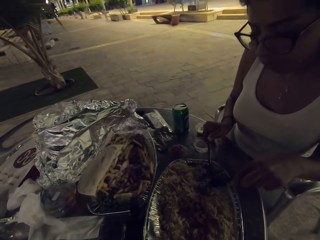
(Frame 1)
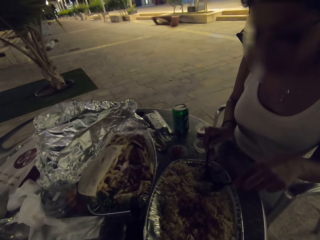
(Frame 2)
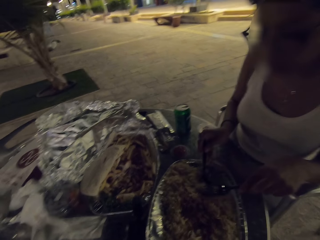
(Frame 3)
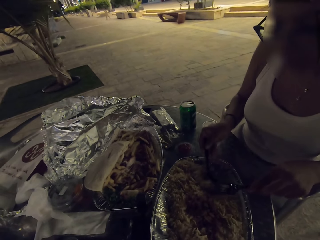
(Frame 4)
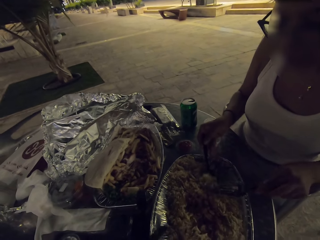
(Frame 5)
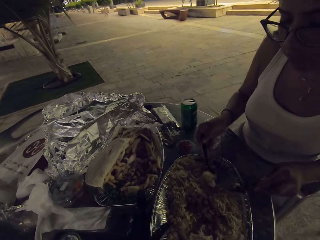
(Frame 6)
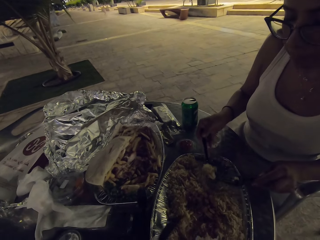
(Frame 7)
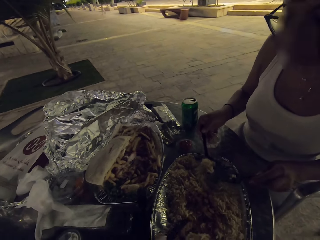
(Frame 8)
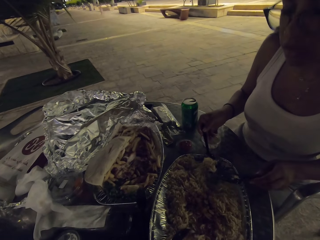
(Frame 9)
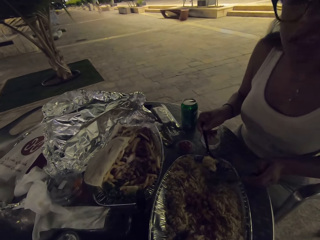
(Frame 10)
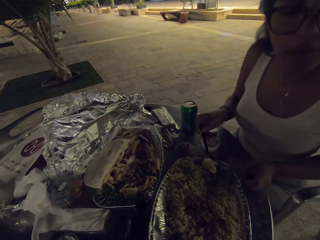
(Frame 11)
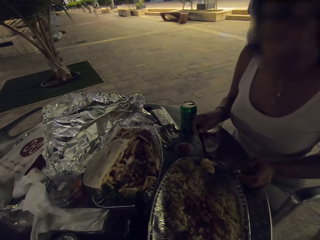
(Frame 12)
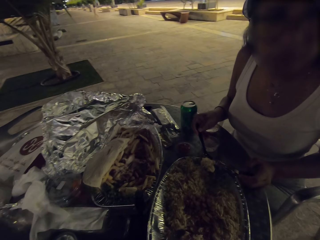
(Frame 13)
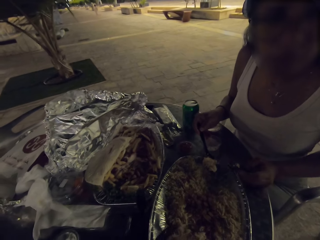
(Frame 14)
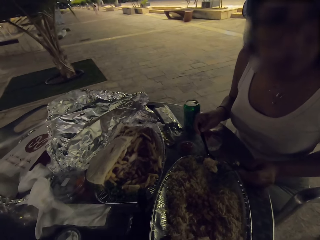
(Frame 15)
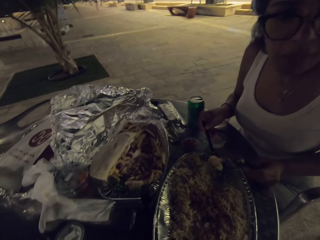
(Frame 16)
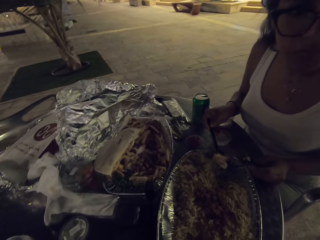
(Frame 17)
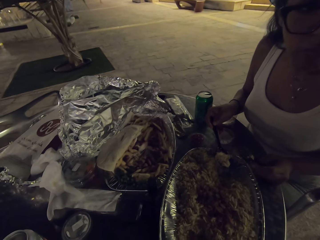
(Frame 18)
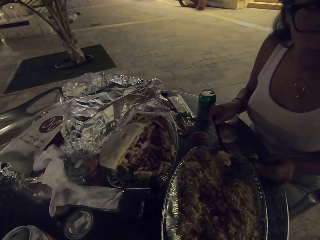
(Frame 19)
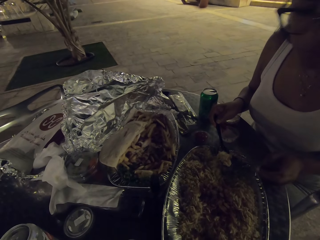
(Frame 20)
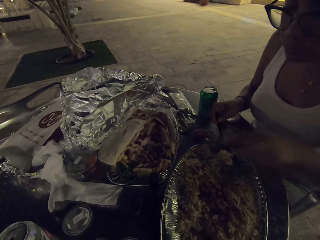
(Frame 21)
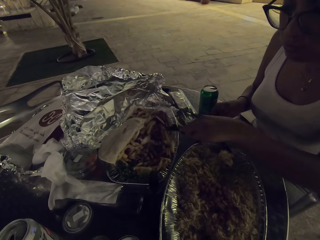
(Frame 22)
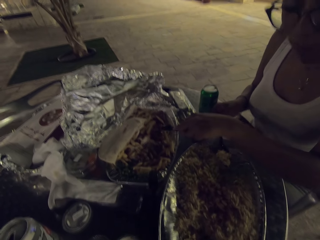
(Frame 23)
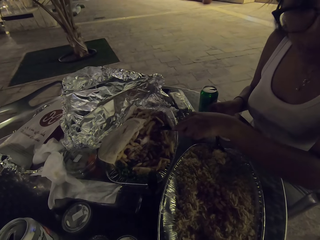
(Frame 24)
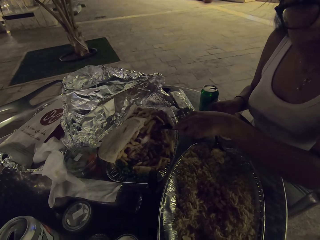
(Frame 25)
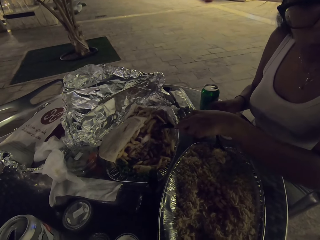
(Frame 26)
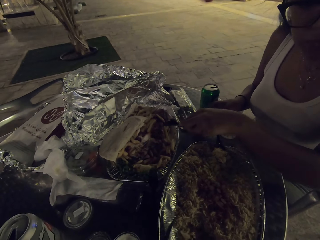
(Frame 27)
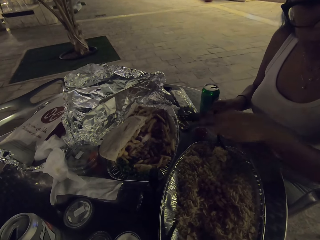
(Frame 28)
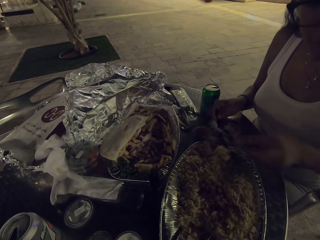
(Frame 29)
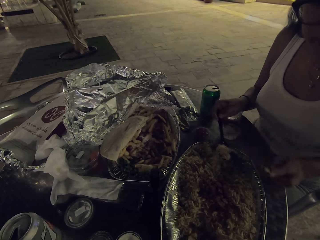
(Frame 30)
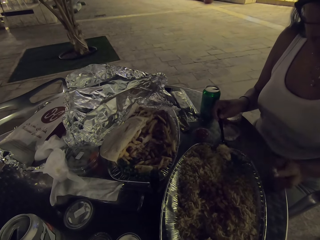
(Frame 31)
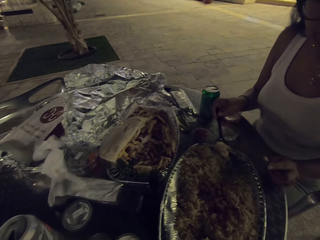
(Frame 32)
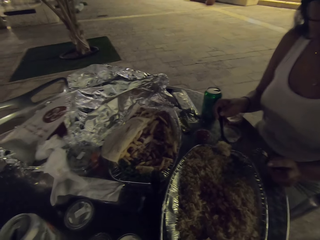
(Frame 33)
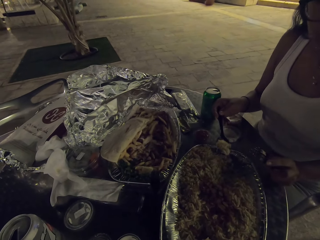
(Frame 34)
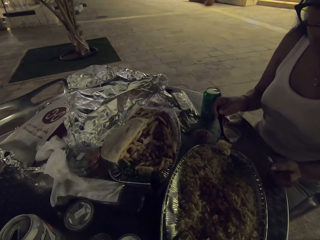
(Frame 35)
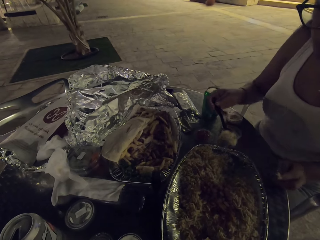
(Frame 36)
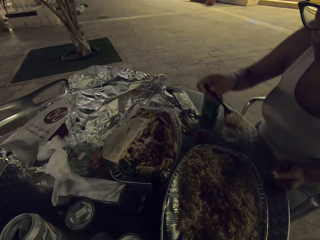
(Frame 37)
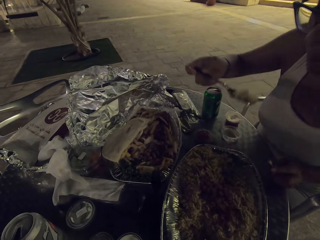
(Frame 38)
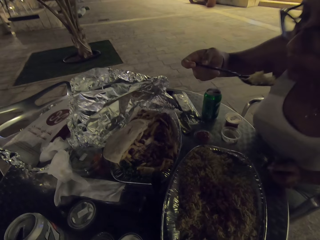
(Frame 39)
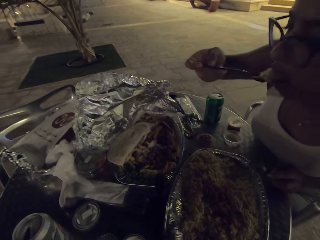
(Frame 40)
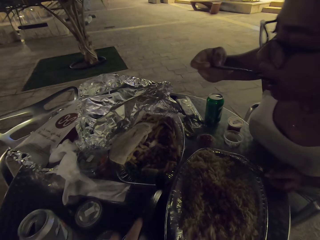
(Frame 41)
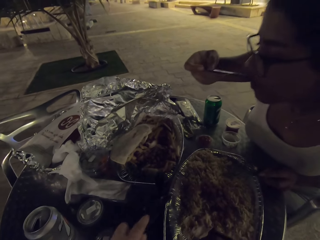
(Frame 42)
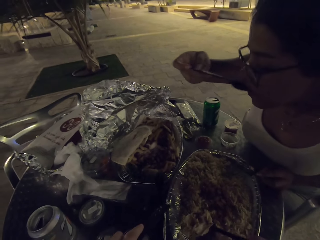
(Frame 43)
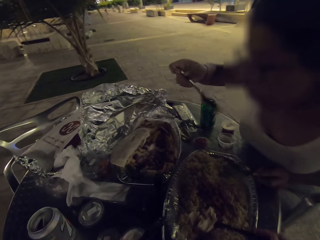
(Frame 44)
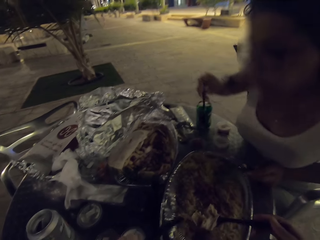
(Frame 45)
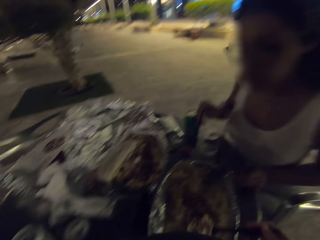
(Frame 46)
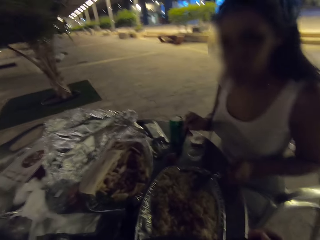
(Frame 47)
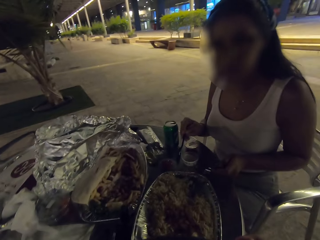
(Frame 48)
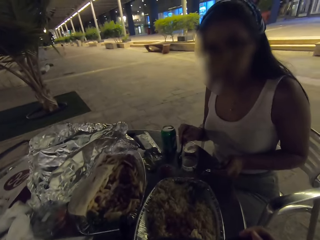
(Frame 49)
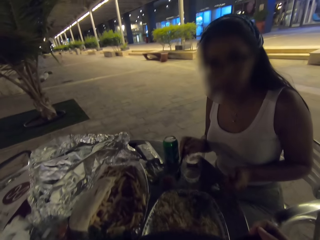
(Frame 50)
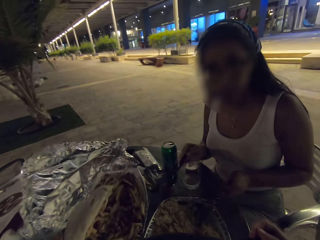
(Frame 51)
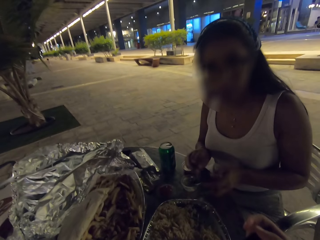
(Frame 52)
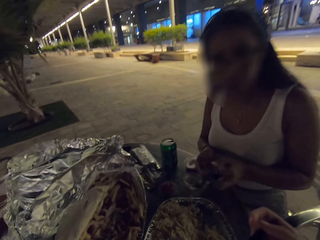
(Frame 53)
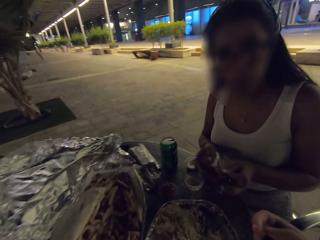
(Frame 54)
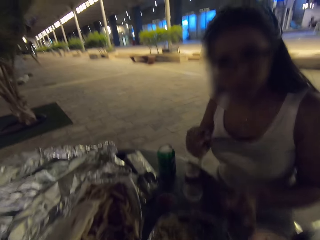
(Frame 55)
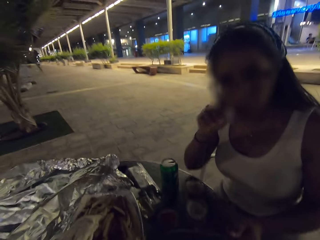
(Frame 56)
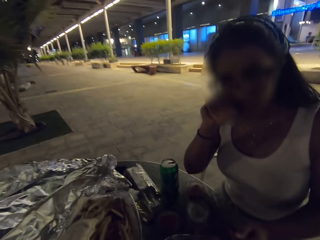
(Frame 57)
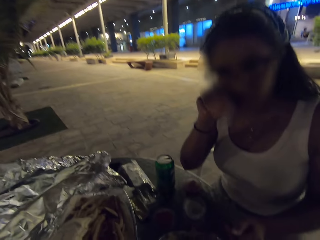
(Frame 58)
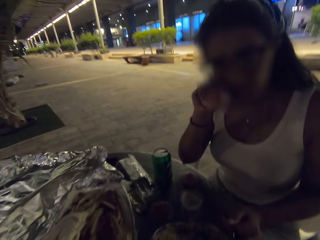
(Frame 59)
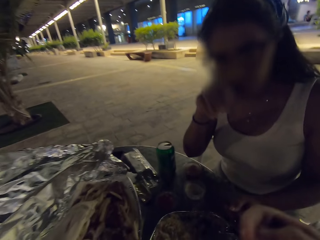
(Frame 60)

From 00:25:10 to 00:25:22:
A woman eats the food on the table.

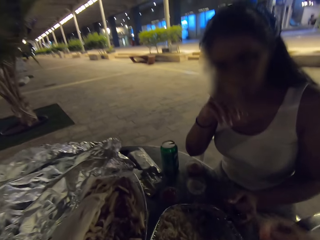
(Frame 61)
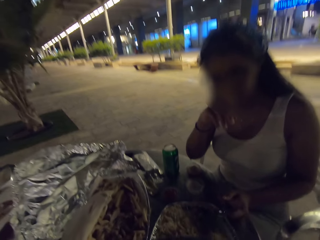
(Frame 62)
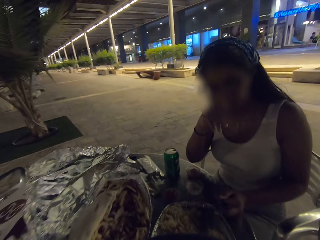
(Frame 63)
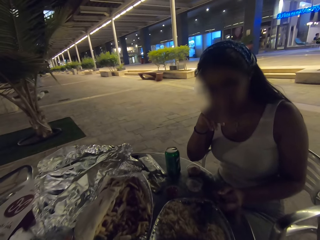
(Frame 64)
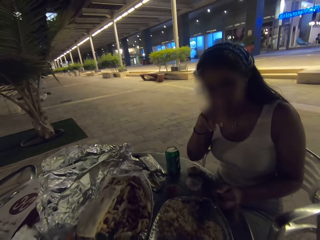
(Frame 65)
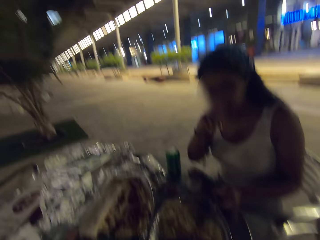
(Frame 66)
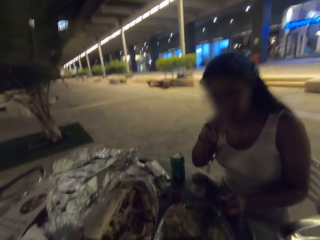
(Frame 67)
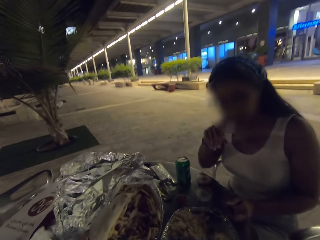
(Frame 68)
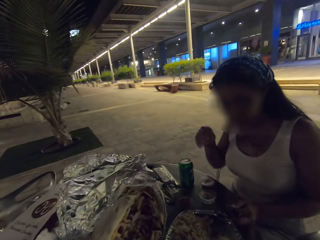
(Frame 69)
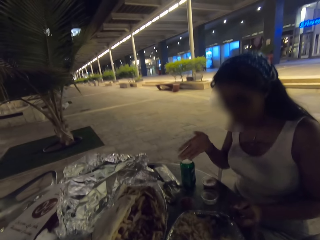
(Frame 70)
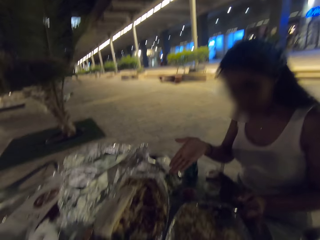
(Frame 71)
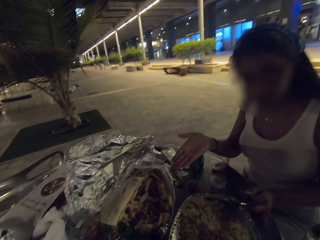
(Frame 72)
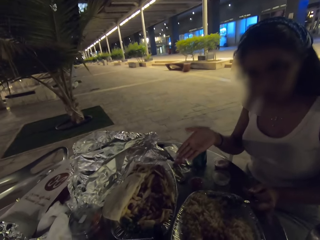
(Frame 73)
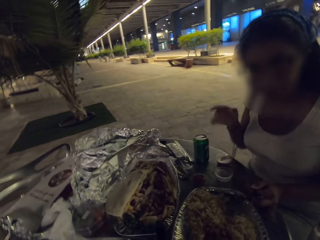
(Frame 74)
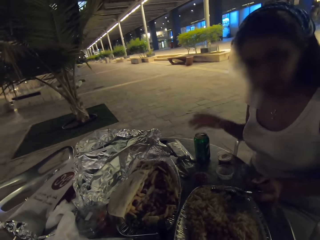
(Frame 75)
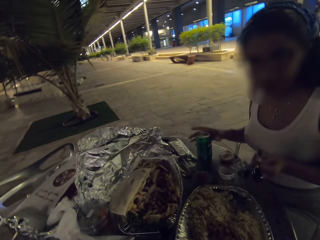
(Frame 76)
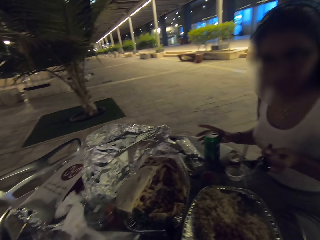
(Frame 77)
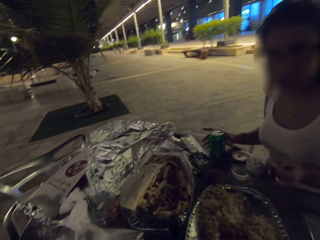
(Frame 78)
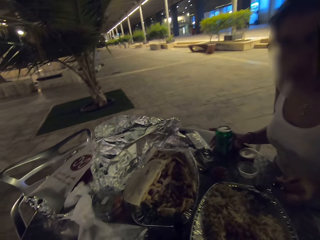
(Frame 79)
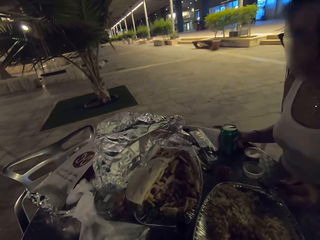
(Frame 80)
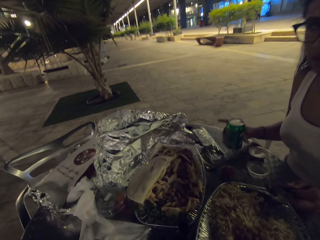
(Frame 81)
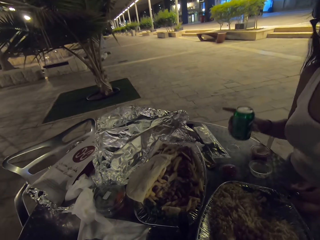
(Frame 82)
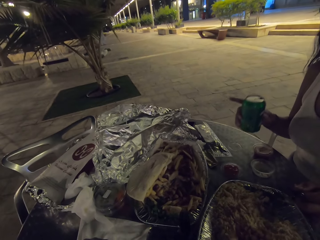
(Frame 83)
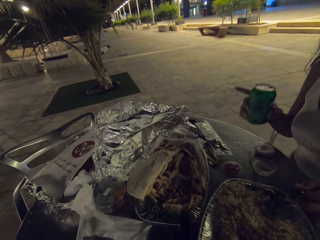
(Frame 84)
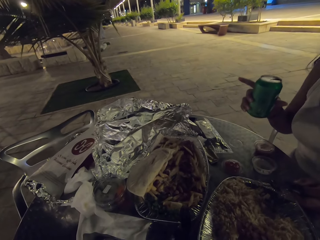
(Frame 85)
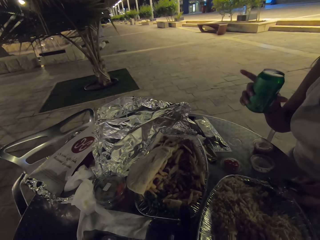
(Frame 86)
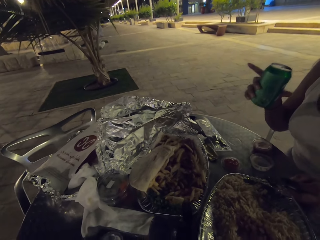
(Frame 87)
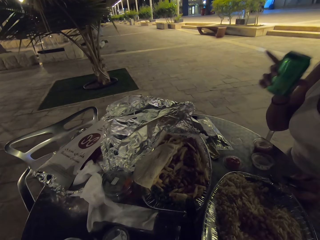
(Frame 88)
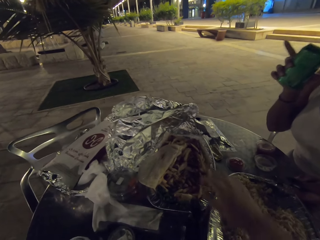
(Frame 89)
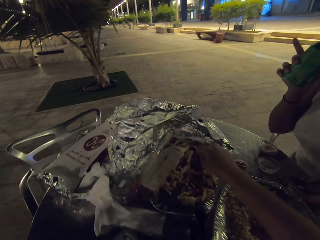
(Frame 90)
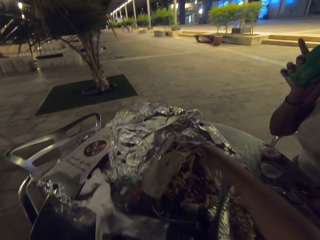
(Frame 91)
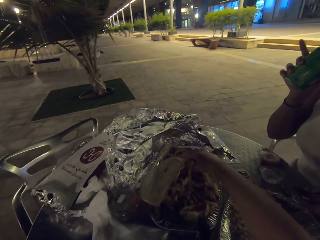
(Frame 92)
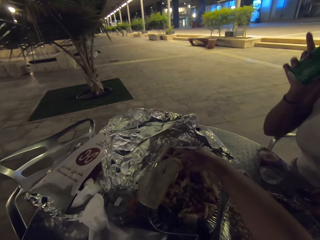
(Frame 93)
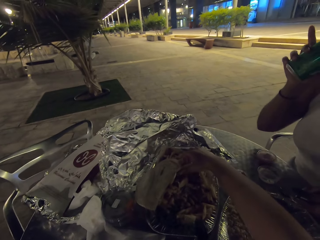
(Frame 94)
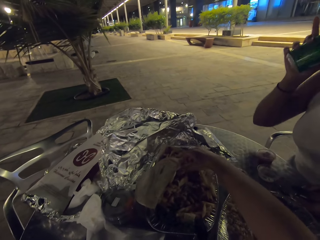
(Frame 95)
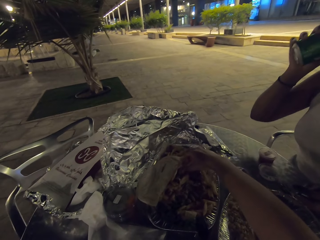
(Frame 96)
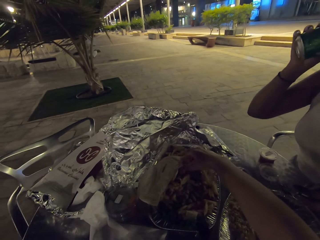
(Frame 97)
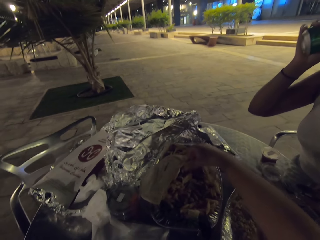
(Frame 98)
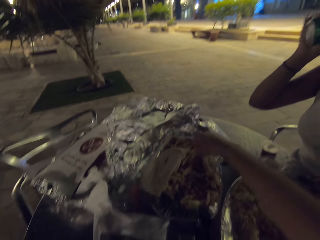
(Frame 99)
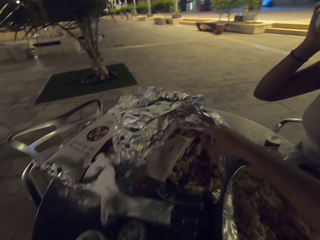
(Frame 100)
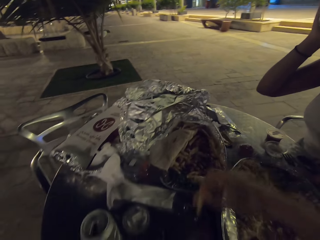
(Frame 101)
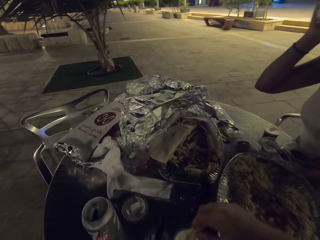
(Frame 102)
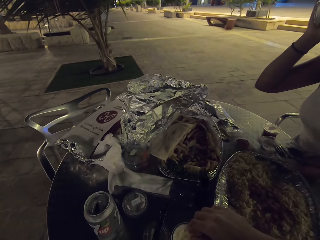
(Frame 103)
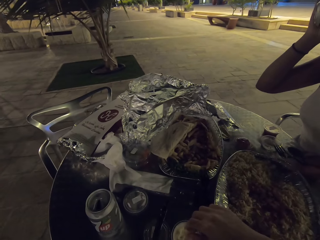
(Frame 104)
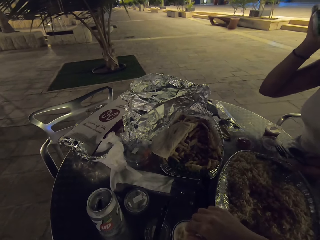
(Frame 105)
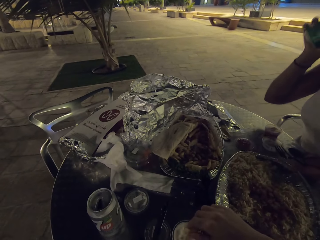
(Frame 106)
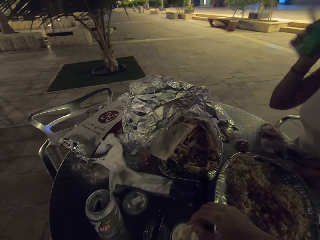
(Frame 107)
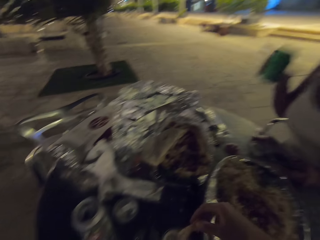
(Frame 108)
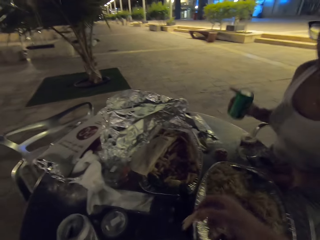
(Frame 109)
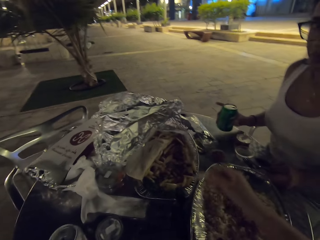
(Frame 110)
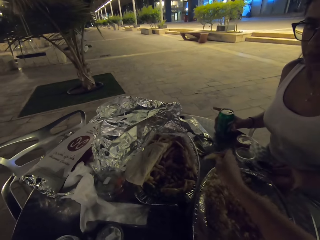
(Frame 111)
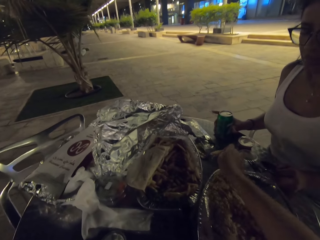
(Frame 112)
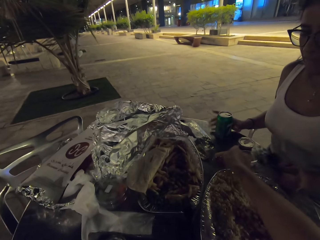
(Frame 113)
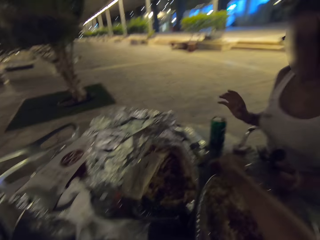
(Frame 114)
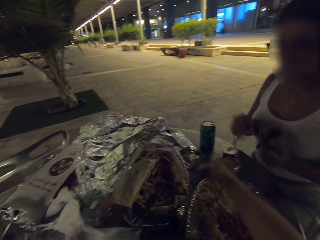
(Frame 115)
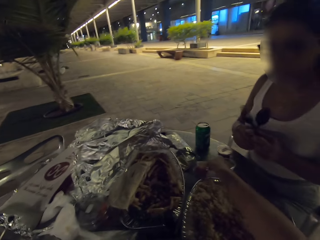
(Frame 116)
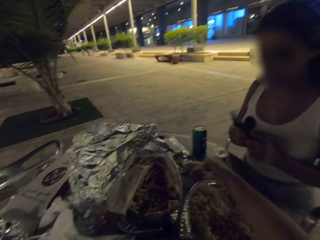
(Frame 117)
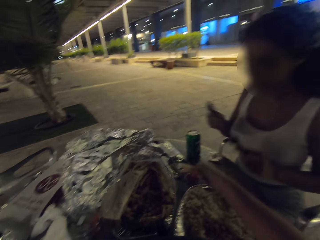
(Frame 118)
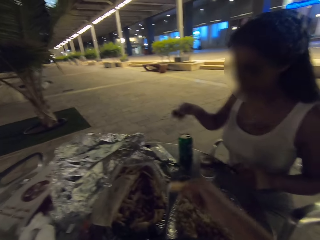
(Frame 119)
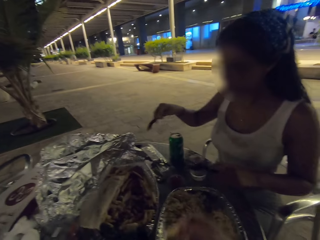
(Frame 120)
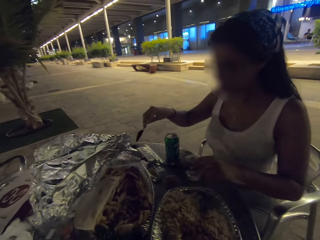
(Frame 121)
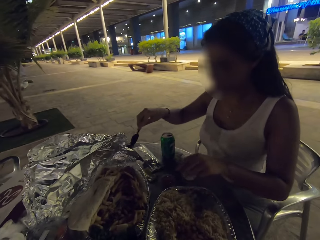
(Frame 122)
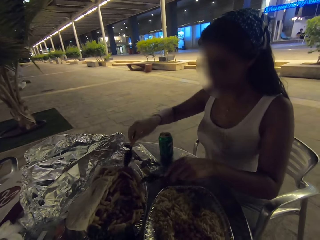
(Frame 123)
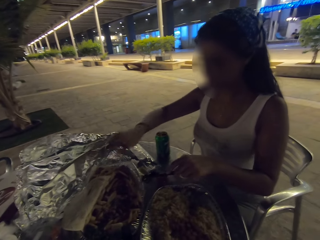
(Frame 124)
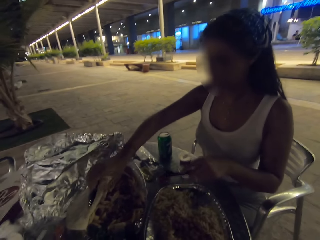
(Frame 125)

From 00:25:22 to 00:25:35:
The camera wearer takes the energy drink on the table. A woman sips from her drink. The camera wearer dips the fries in the sauce. They eat the French fries.
